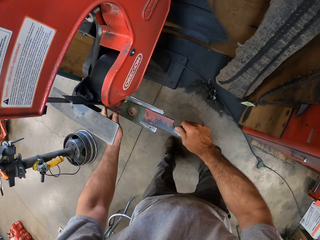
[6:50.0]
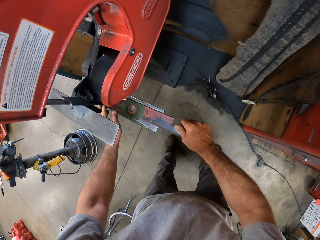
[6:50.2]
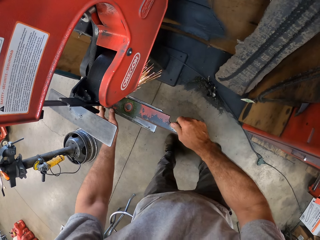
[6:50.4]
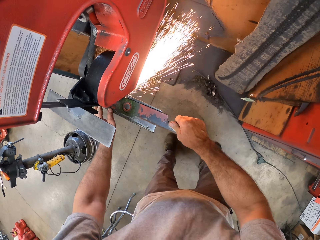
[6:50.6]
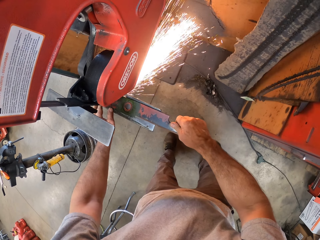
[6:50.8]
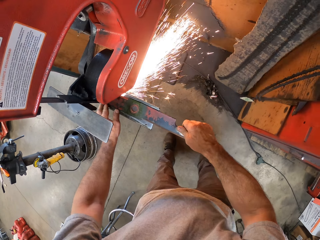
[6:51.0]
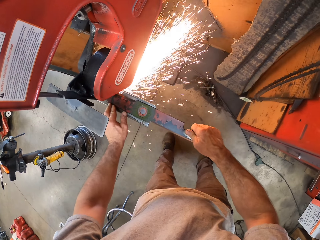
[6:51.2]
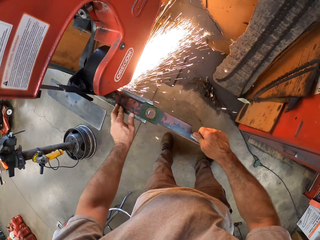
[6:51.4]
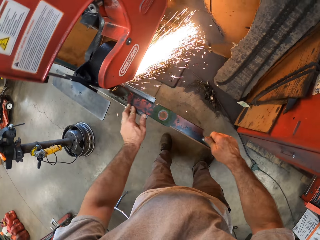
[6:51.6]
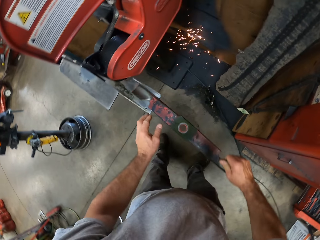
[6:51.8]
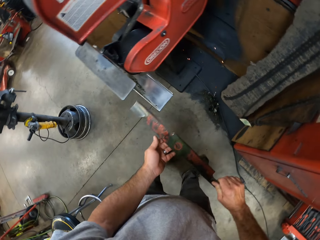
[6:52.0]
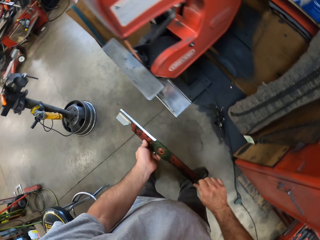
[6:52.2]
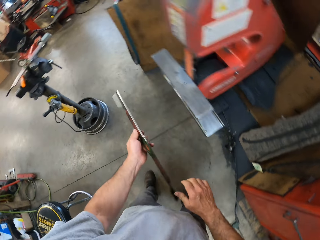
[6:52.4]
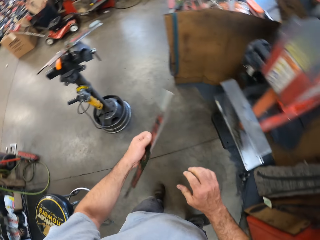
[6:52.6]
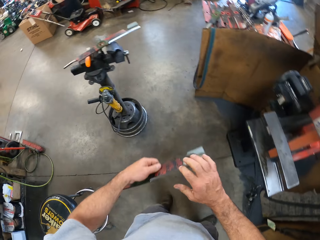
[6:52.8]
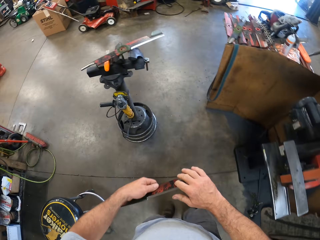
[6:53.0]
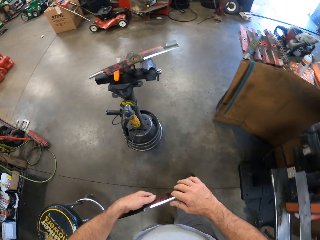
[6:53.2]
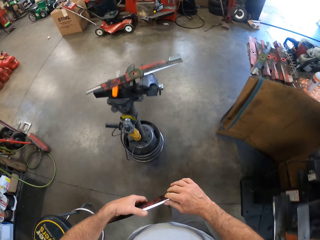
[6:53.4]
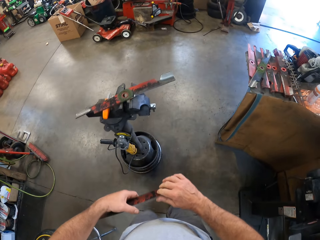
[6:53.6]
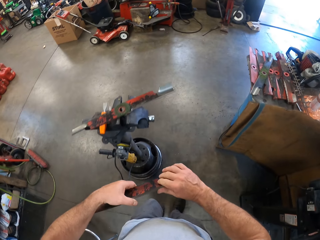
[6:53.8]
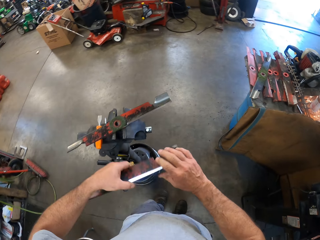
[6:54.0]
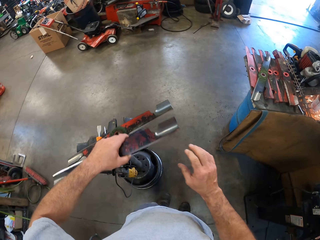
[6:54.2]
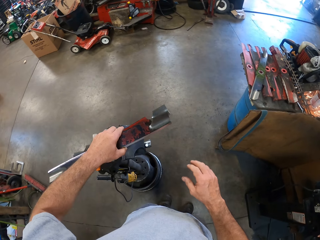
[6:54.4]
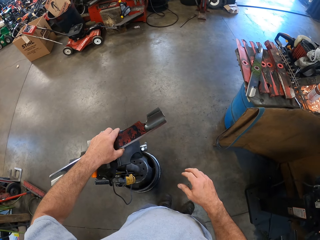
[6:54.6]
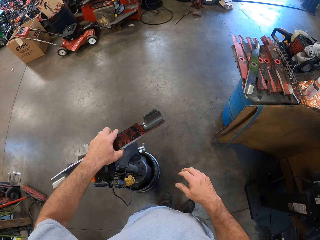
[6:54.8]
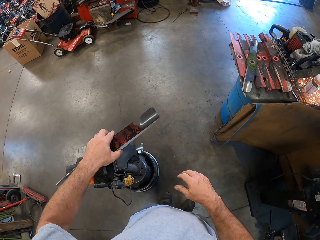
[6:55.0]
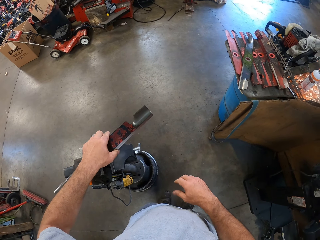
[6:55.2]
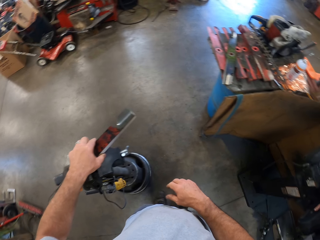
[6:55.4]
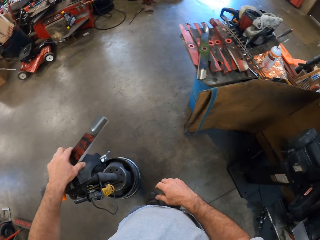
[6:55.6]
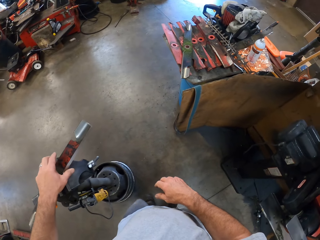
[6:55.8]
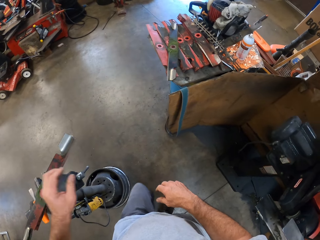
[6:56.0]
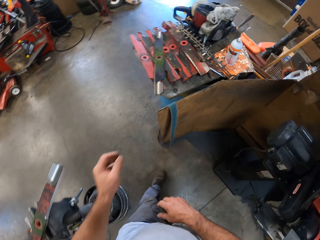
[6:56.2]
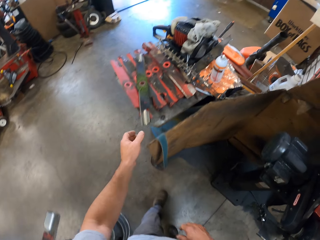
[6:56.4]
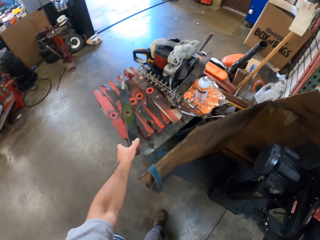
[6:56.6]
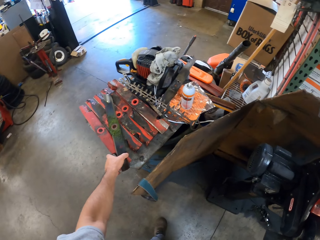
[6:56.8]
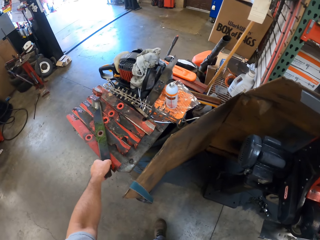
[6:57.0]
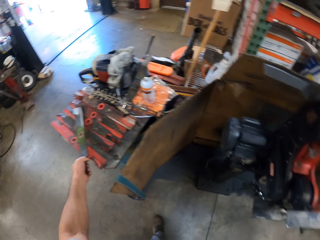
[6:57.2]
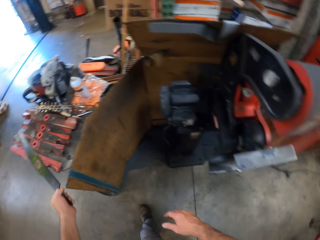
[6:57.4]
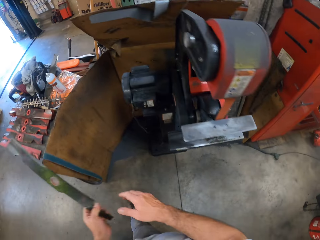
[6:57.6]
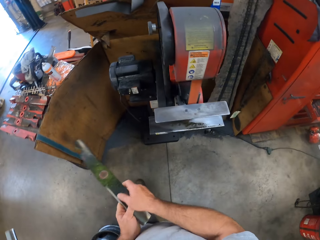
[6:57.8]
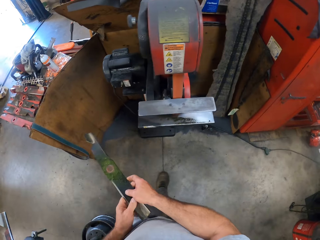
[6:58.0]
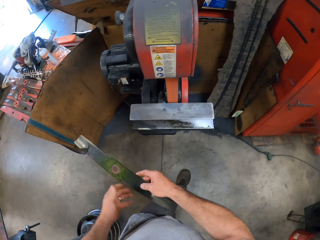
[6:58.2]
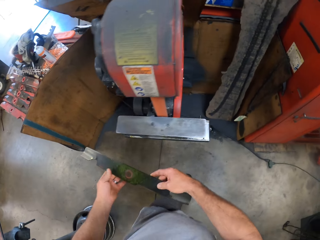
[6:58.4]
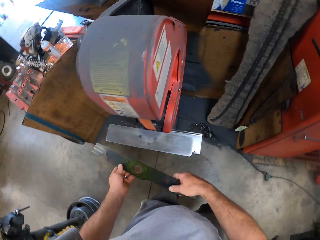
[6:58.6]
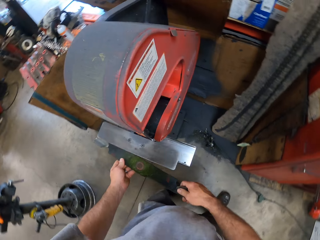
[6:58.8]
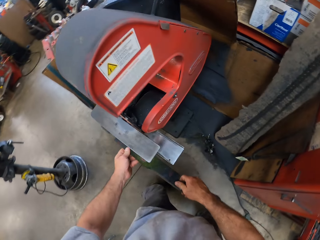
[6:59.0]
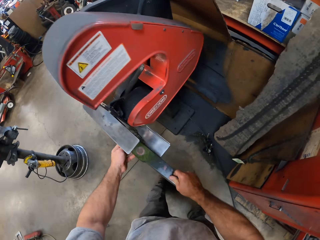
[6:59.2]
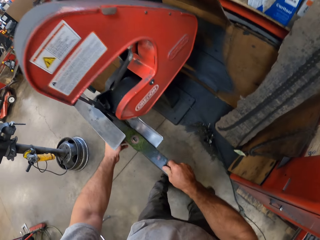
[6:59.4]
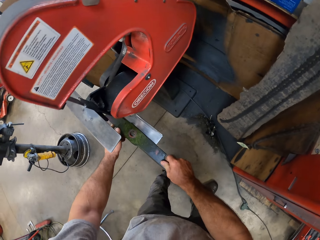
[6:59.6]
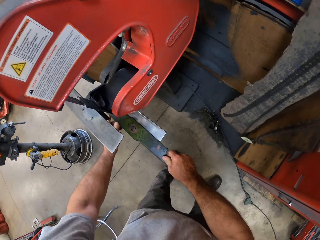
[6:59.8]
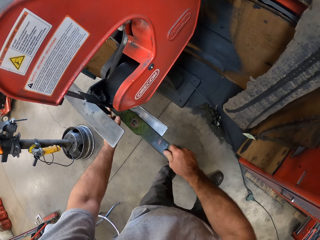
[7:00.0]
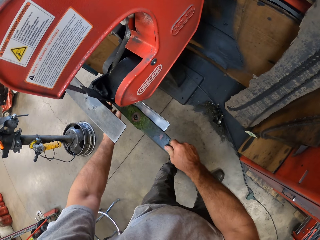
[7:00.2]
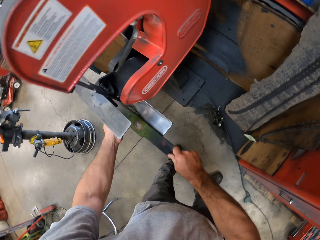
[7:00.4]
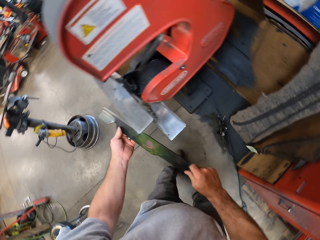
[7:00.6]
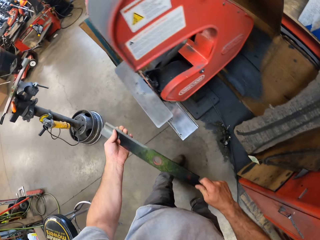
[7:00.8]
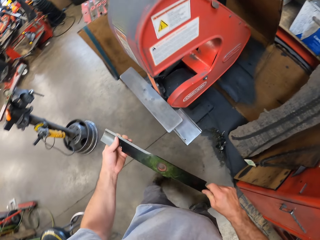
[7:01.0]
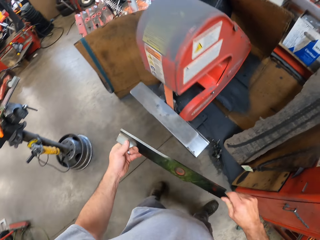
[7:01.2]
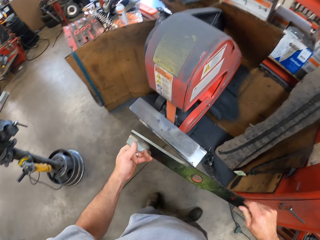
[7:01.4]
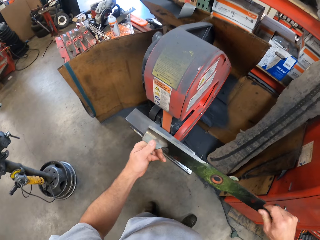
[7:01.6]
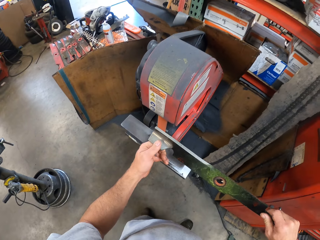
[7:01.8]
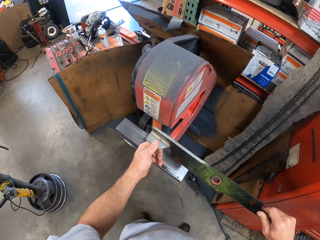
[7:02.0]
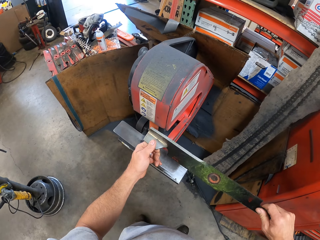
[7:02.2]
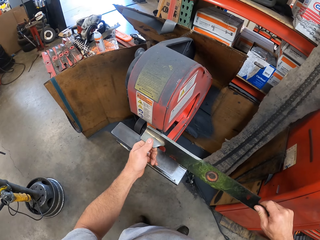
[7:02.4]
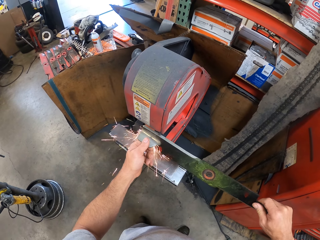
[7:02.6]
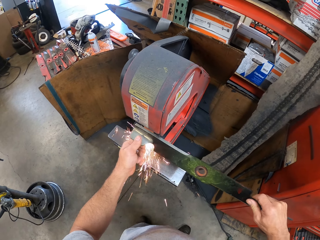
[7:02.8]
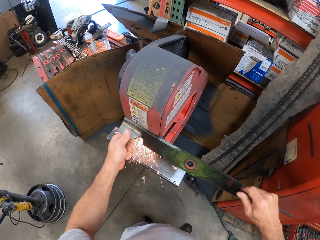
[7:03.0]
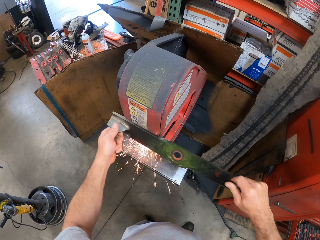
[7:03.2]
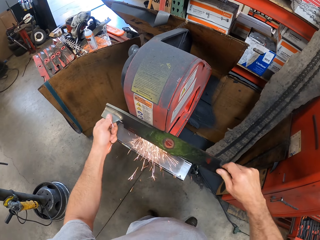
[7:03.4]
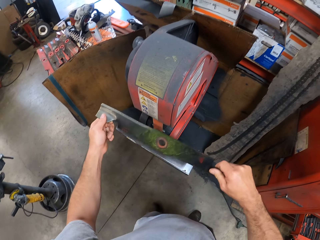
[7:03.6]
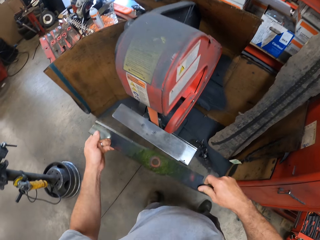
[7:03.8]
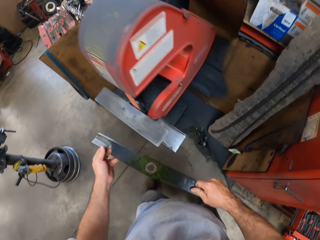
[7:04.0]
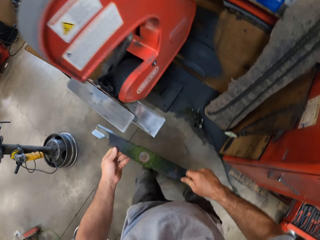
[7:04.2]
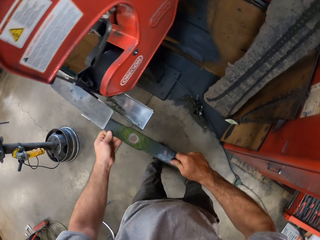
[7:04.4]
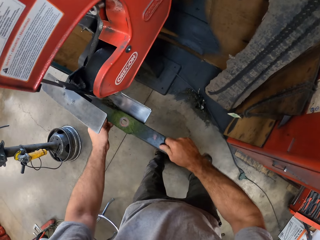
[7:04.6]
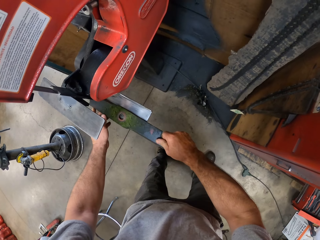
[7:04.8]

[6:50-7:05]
The camera wearer places the blade on the lawn mower blade sharpener. He sharpens the blade with the lower blade of the lawn mower blade sharpener or cutting machine. He holds the lawn mower blade with his hands, walks to the vise, flips the blade and feels the blade with his right hand. He places the blade on the vise or a pump on the floor. He picks up the blade from the metals on the drum. He holds the lawn mower blade with his hands. He walks to the lawn mower blade sharpener. He places the blade on the lower blade of the lawn mower blade sharpener or cutting machine. He picks up the lawn mower blade from the lower blade of the cutting machine in his hands. He files the blade with the upper blade of the lawn mower blade sharpener or cutting machine.

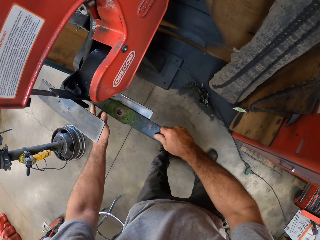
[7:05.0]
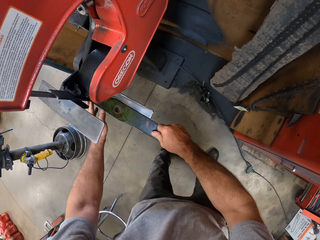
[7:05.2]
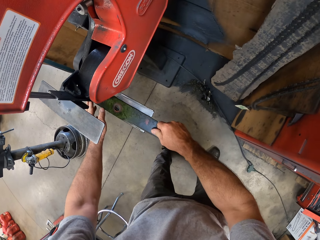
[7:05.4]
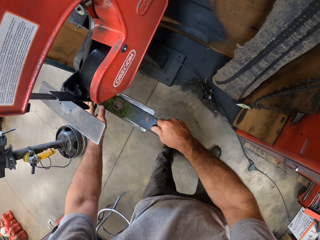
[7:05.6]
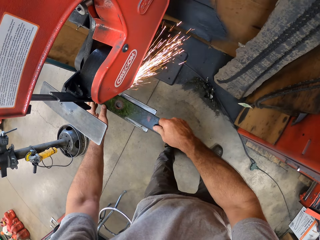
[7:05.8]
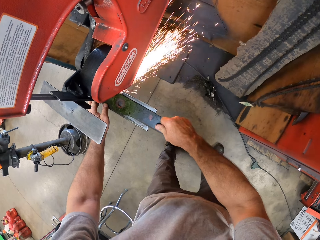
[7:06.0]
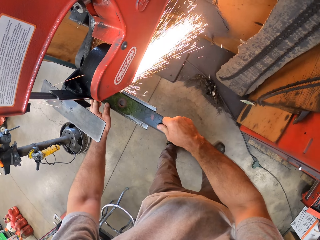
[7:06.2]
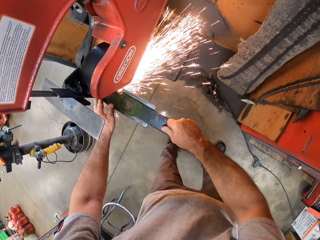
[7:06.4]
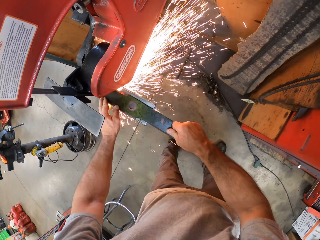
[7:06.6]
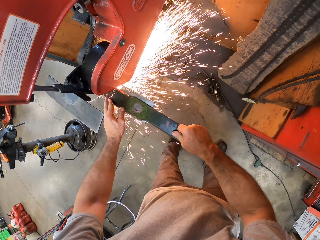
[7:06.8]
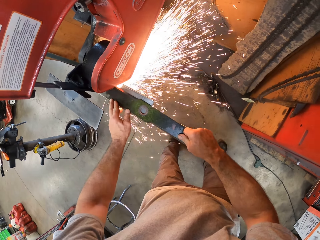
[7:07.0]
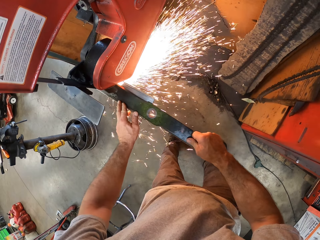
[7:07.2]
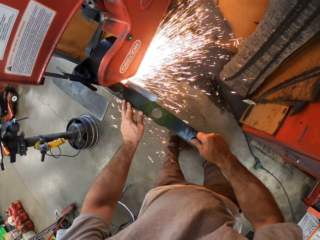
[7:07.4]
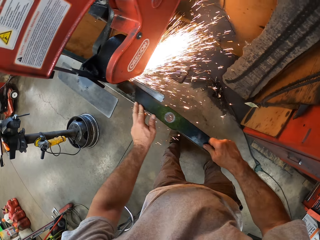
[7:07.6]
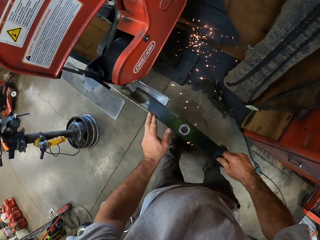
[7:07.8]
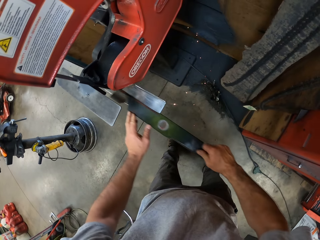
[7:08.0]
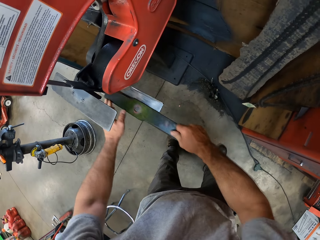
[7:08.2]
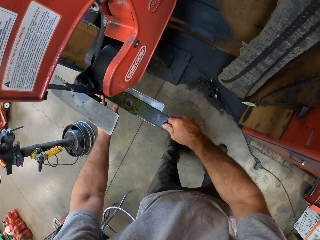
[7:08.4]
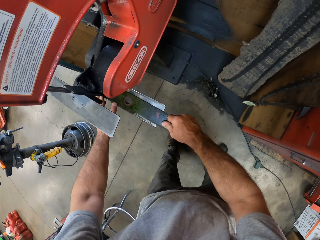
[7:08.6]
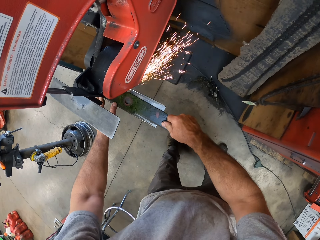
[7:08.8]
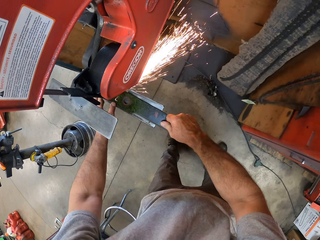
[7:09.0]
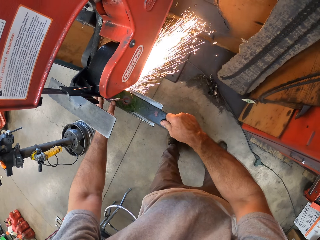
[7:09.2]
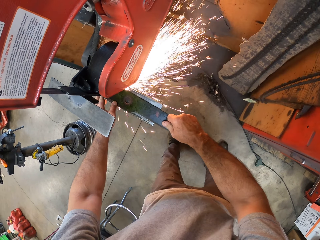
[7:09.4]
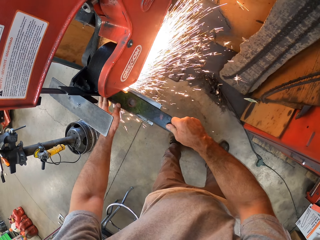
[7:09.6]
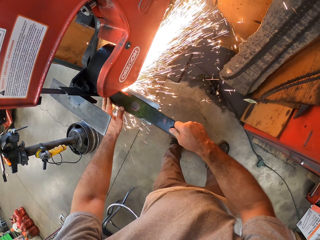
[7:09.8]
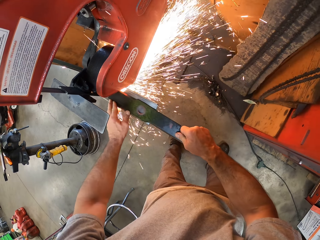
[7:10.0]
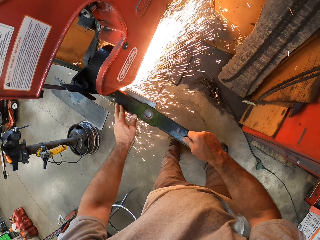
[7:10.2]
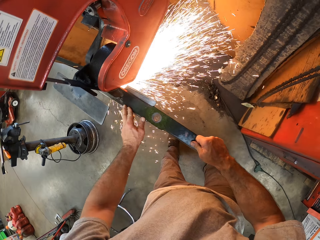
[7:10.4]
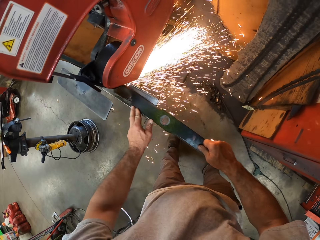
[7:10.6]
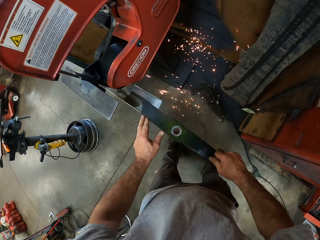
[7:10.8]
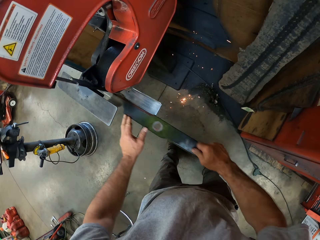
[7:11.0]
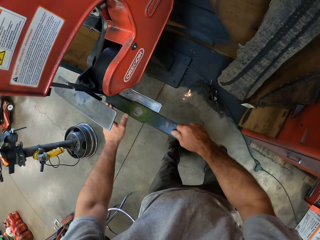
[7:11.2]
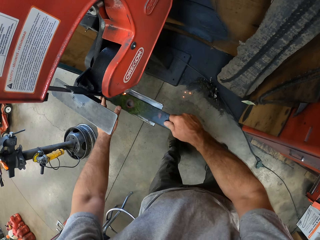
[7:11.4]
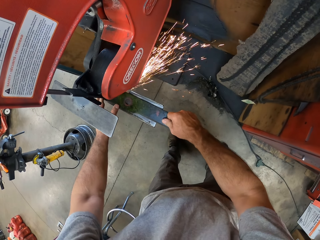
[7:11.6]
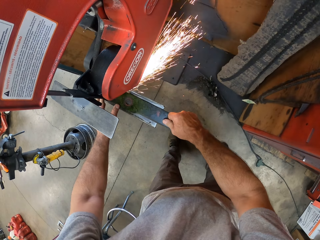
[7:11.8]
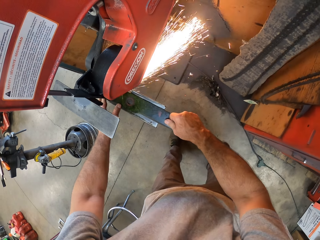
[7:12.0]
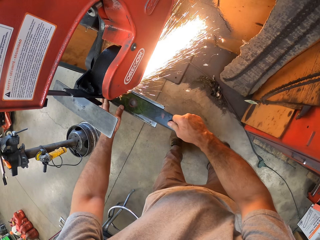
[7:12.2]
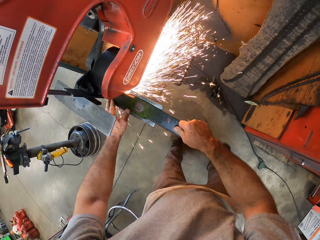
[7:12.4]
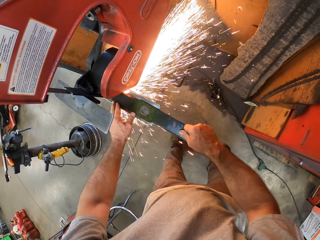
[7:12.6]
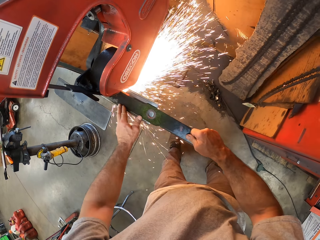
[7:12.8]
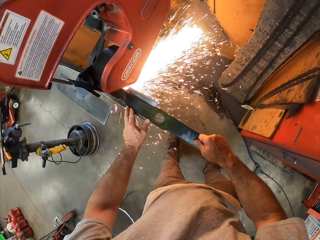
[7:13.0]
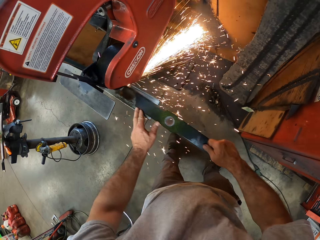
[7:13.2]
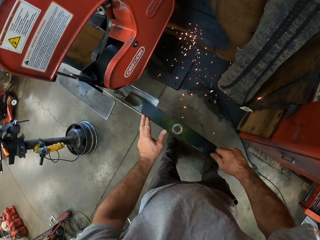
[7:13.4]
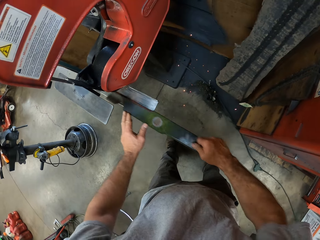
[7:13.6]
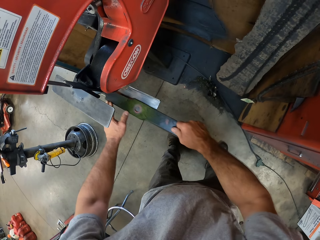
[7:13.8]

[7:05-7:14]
The camera wearer places the blade on the lawn mower blade sharpener. They sharpen the blade with the lower blade of the lawn mower blade sharpener or cutting machine.
